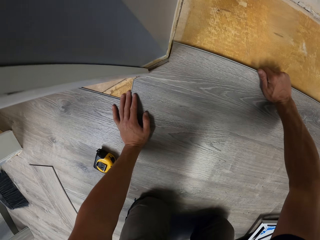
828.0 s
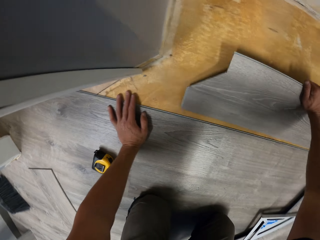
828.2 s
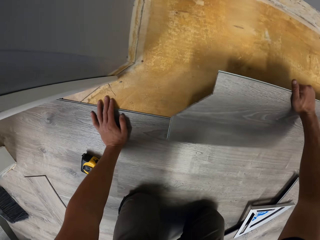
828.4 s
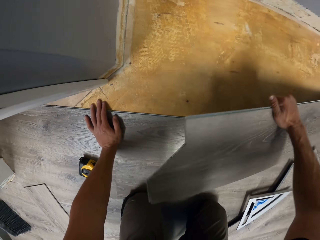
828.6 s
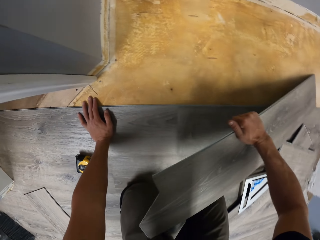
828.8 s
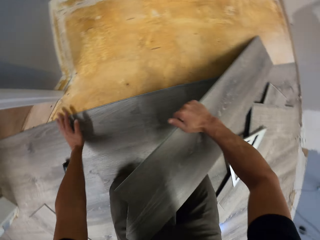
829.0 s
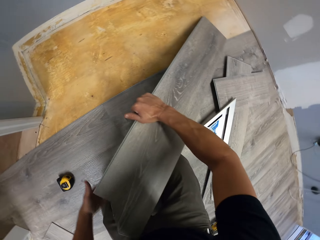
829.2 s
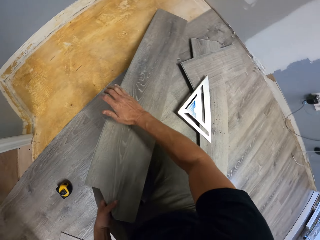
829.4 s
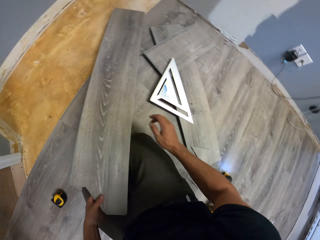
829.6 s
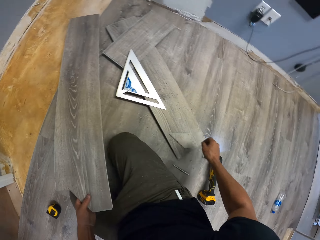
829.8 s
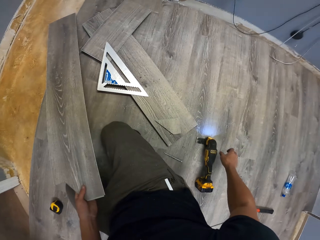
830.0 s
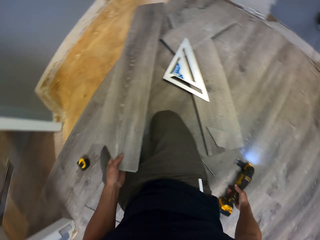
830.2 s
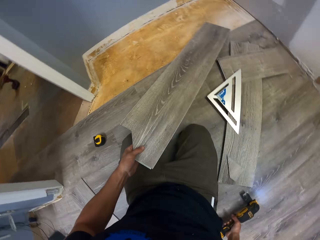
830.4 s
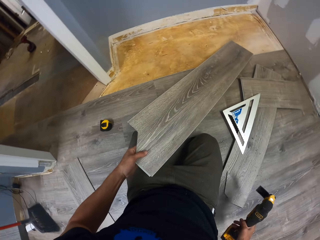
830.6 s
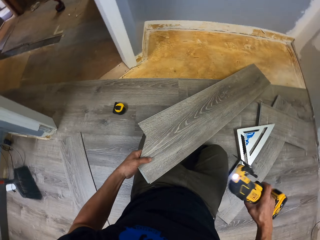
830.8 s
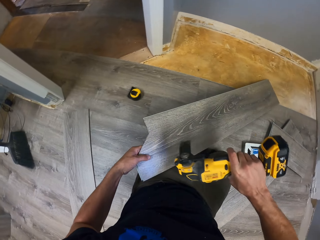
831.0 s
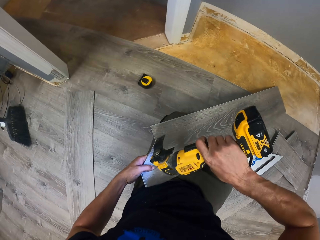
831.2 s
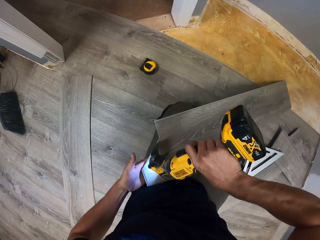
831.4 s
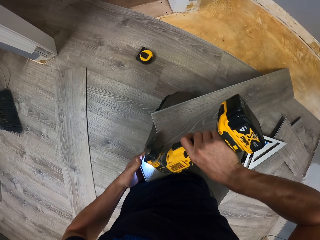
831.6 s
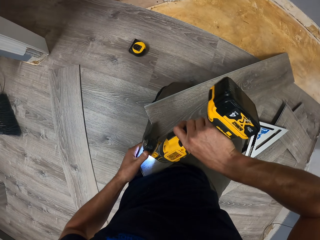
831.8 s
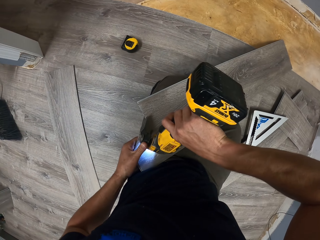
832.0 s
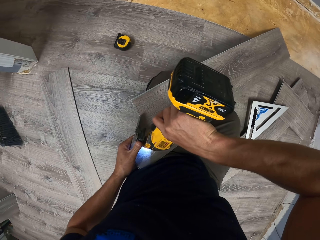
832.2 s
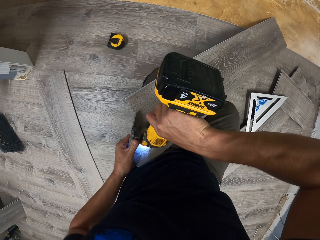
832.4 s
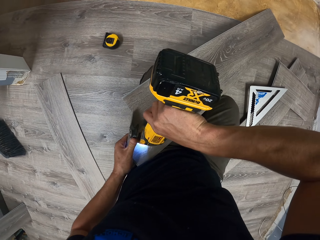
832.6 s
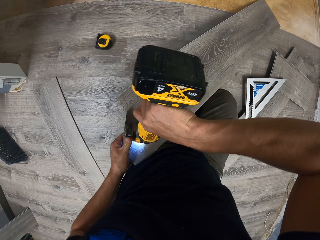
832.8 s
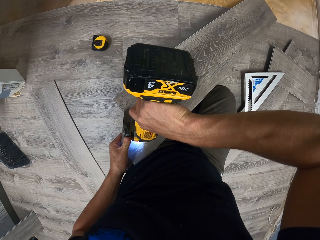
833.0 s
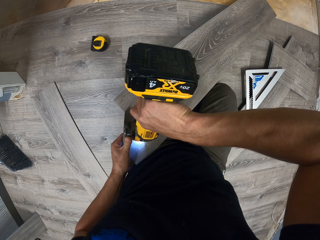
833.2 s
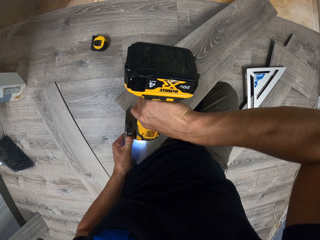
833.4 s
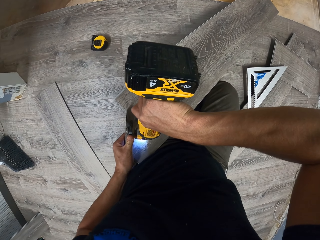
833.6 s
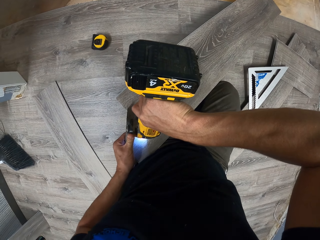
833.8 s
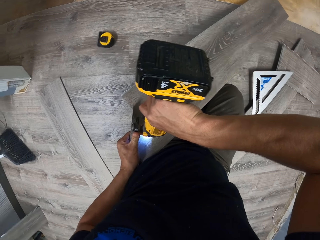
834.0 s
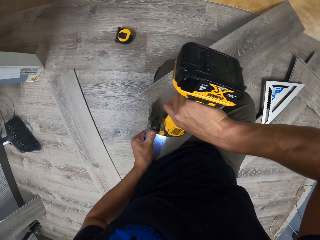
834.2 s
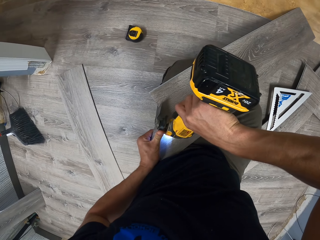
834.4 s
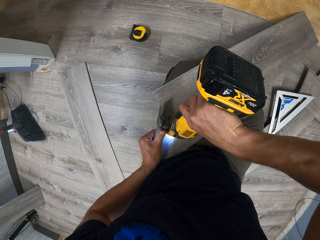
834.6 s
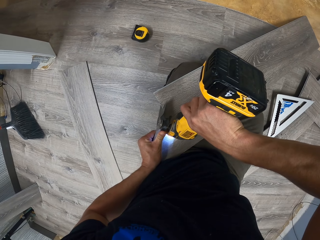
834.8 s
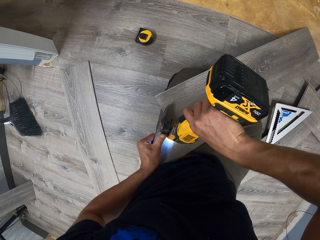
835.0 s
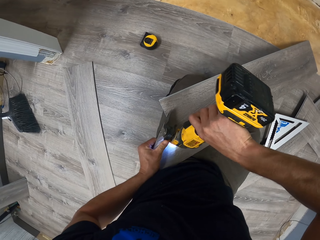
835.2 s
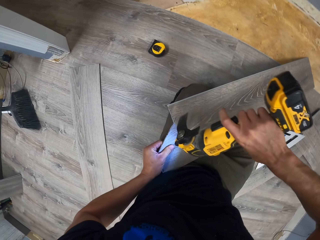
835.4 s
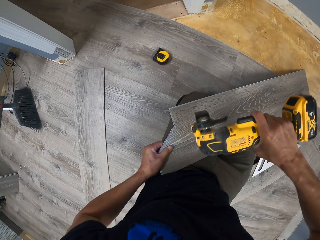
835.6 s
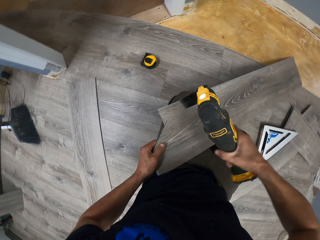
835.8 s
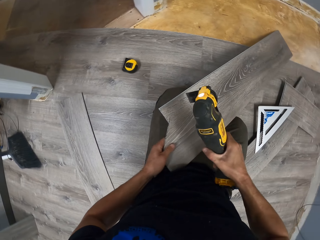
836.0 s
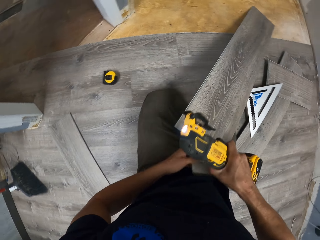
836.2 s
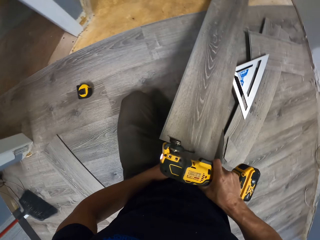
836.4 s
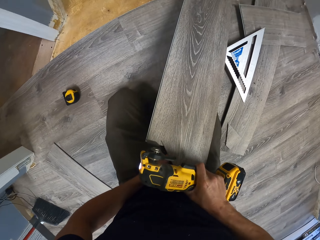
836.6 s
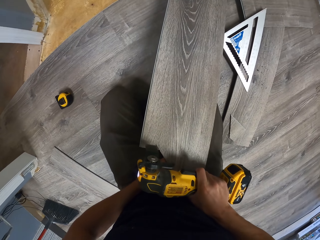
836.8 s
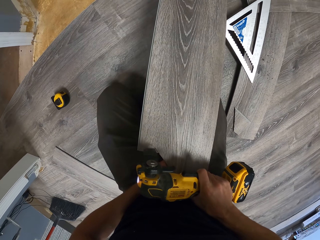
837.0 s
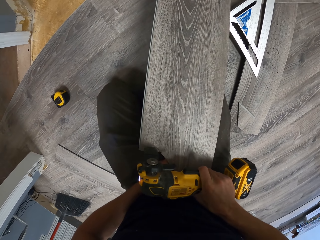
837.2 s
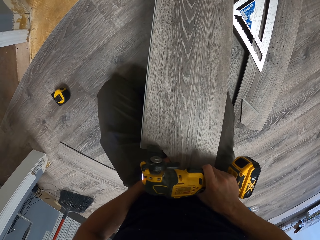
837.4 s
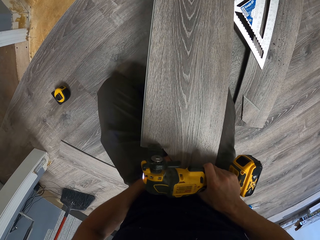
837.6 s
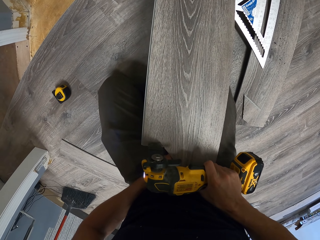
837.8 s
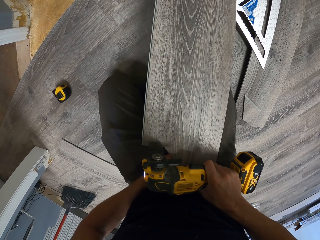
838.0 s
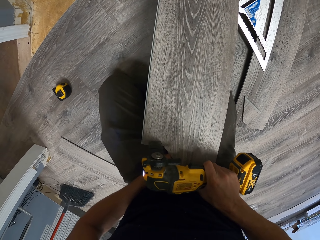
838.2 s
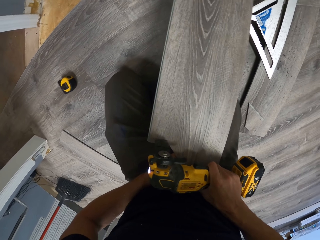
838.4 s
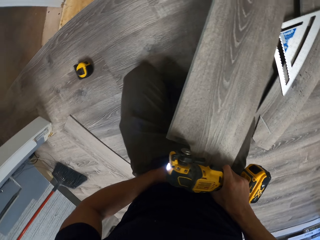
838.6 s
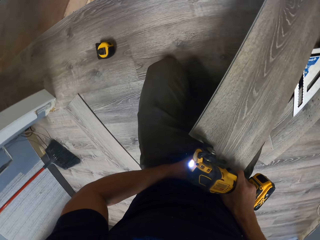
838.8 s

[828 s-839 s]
The camera wearer removes the tile from the floor. They hold the tile with the right hand. They pick the snap cutter with the right hand. They cut the hardwood tile using the snap cutter.

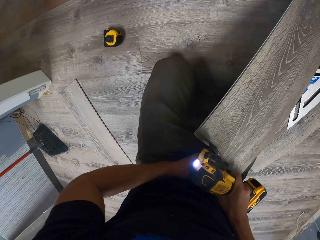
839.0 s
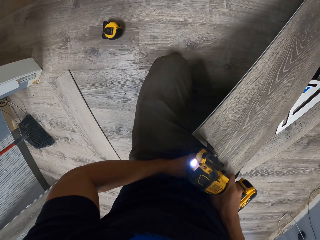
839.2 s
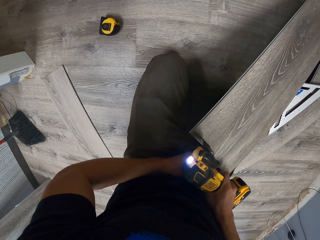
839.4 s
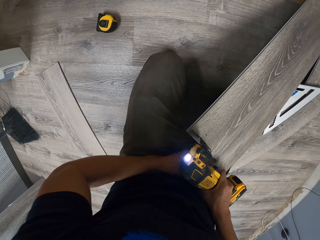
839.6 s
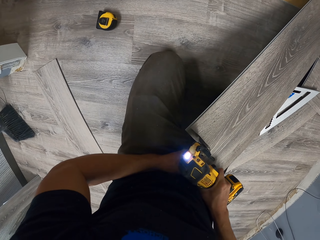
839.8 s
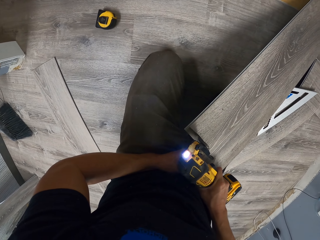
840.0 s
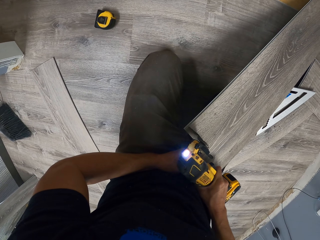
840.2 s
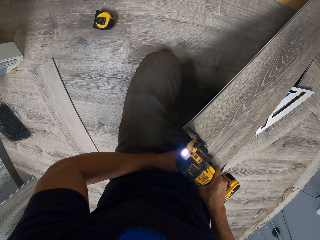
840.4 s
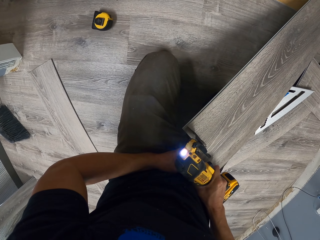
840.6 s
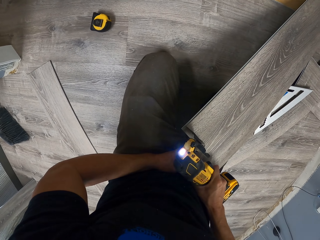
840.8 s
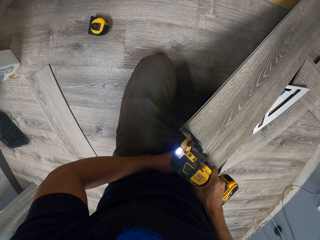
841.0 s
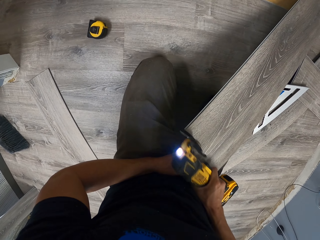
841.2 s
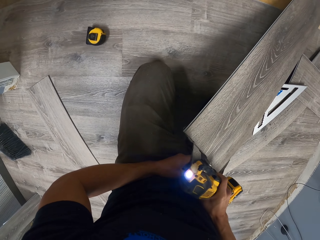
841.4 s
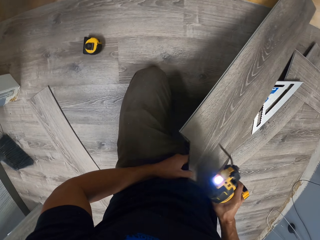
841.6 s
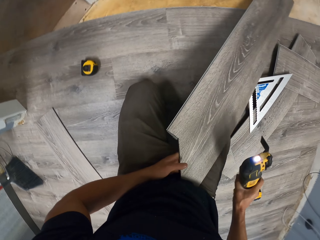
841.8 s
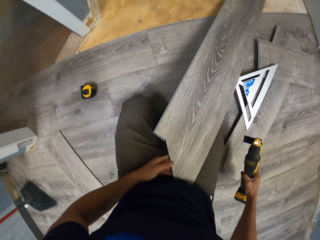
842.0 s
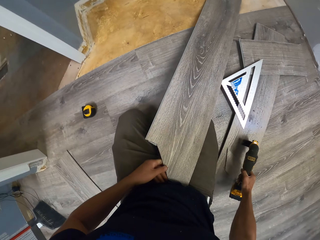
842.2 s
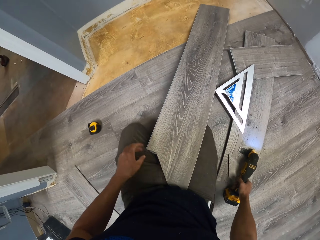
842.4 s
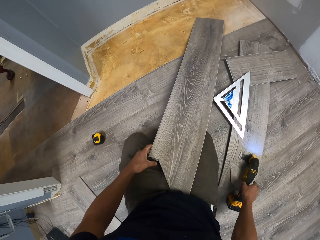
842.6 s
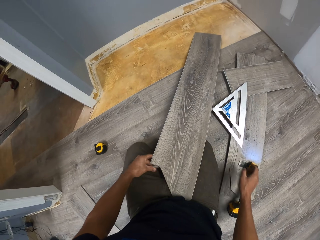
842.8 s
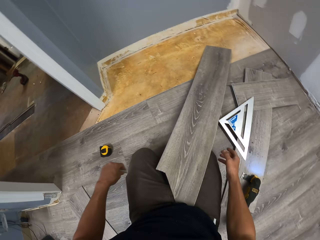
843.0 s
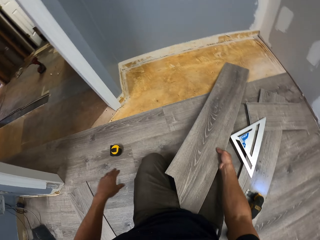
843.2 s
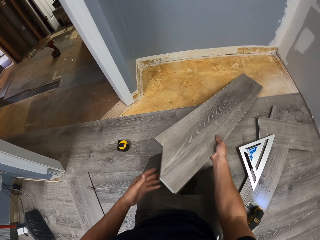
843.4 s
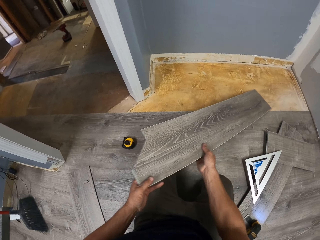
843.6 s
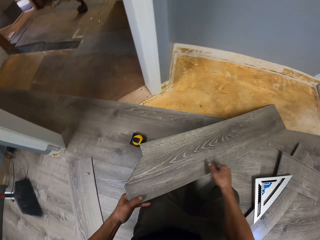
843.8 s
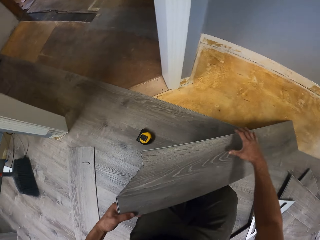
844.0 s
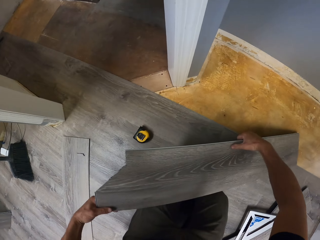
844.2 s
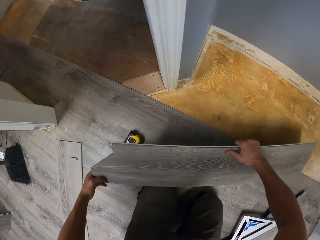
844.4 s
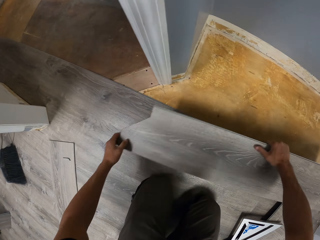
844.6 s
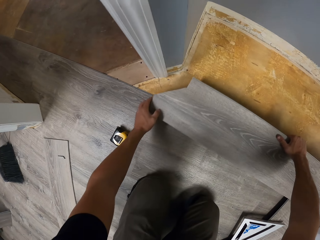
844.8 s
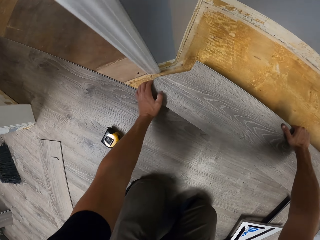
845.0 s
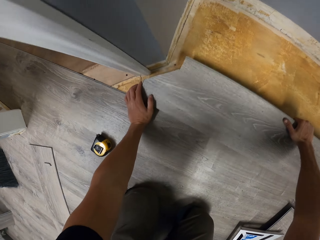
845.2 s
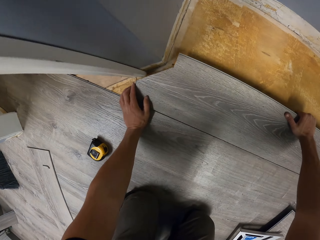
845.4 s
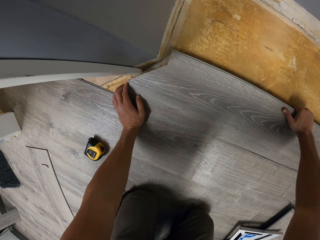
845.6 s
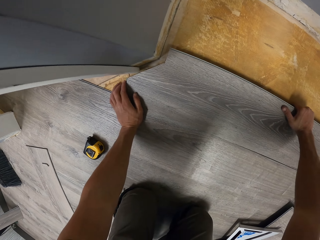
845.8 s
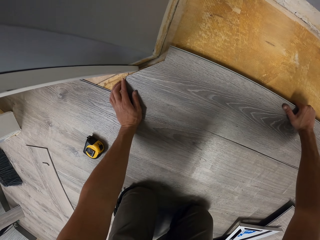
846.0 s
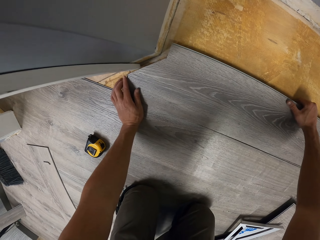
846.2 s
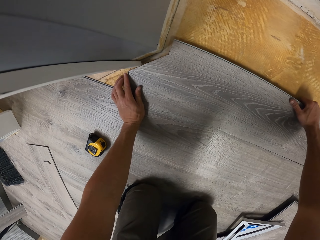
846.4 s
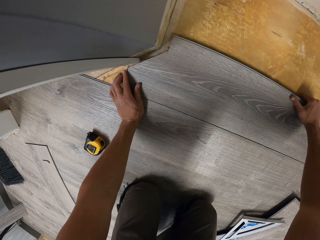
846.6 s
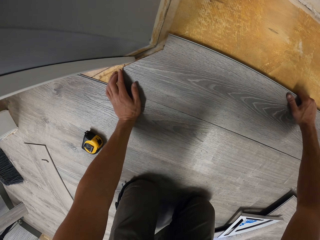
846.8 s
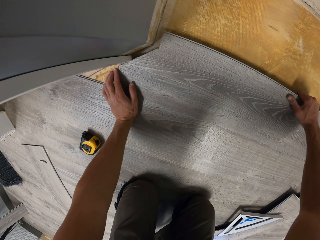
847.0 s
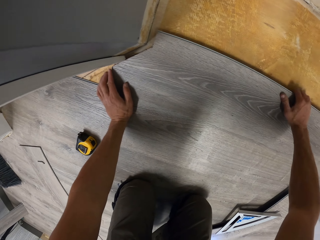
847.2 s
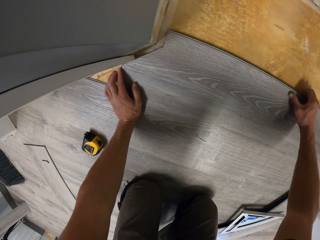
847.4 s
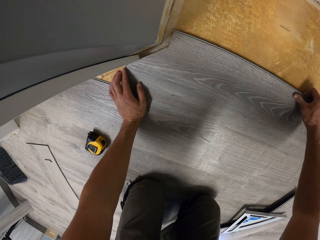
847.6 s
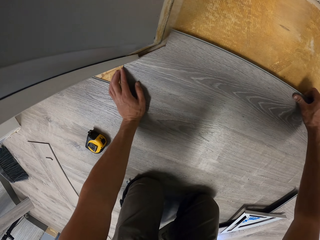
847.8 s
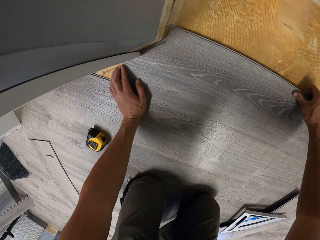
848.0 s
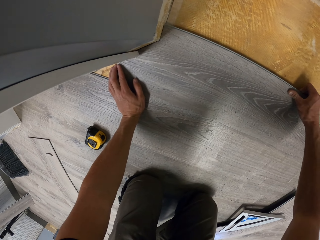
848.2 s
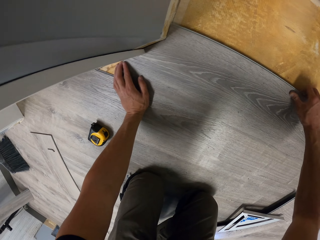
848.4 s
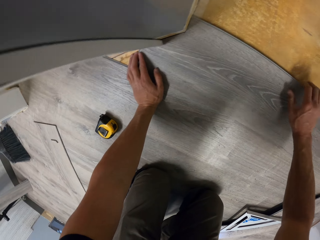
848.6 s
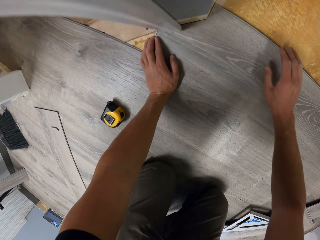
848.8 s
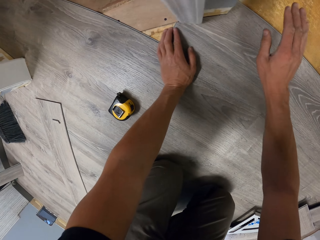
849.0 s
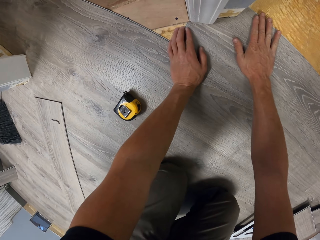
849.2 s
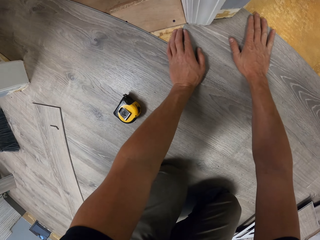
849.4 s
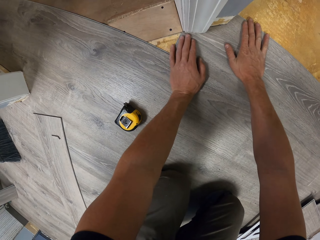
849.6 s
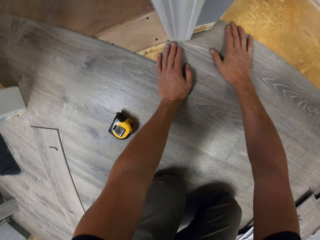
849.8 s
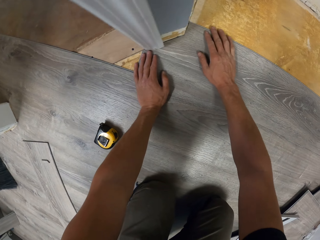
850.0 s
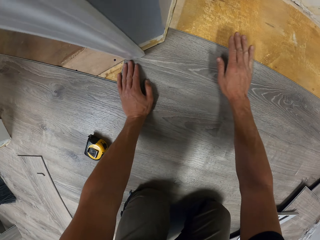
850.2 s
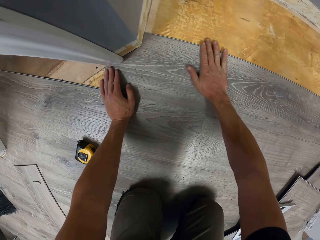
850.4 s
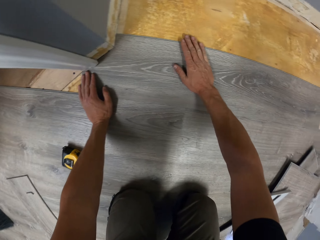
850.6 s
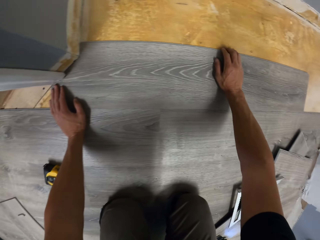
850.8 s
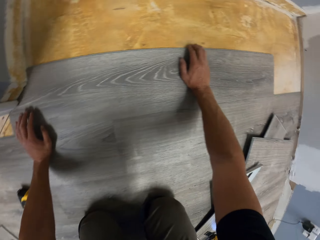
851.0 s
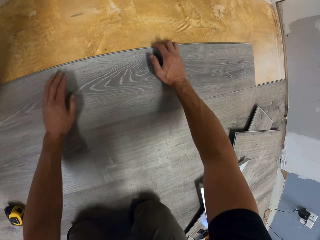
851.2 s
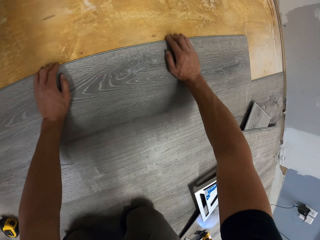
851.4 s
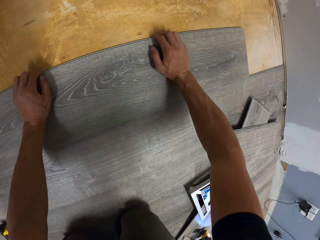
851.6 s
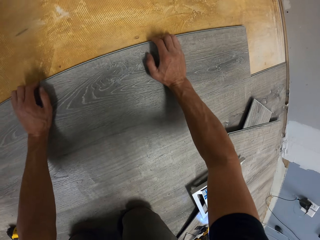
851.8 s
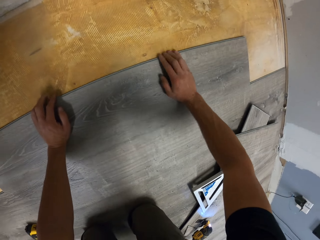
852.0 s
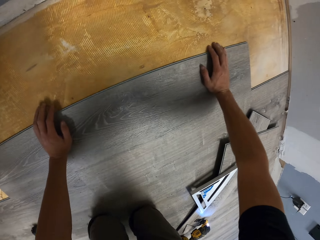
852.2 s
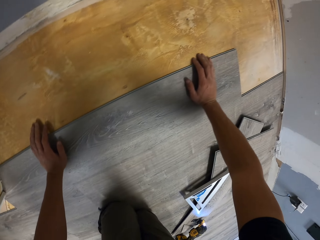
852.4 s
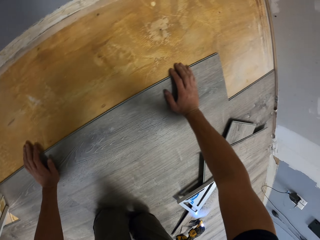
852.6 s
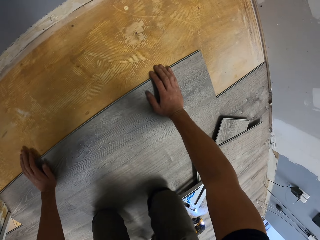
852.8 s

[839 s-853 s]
The camera wearer swings a hand. They pick a piece of tile with the left hand. They drop the snap cutter on the floor. They carry the tile with the right hand. They put the tile on the floor. They fit the hardwood tile on the floor.
